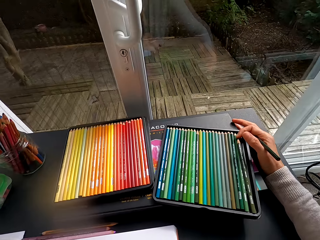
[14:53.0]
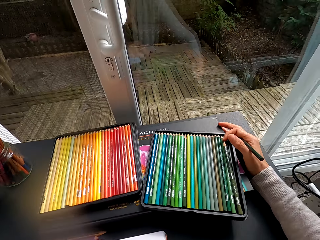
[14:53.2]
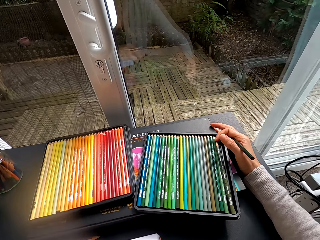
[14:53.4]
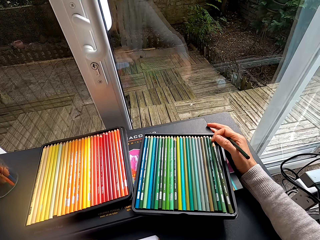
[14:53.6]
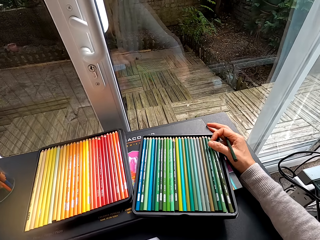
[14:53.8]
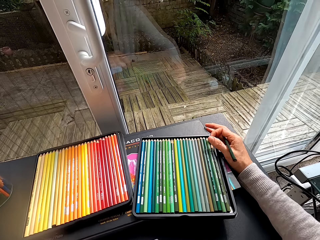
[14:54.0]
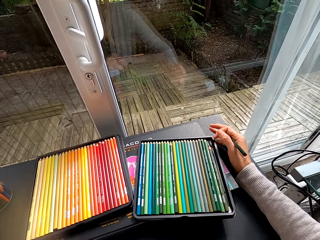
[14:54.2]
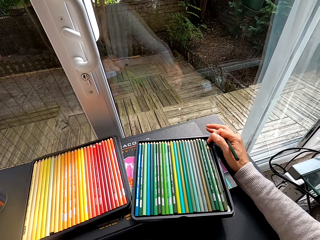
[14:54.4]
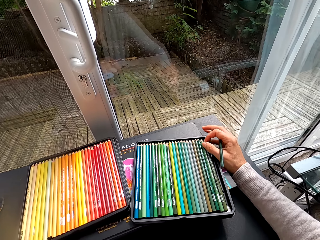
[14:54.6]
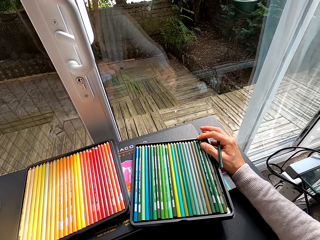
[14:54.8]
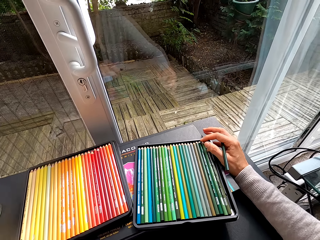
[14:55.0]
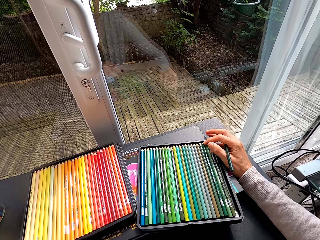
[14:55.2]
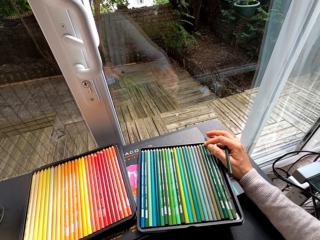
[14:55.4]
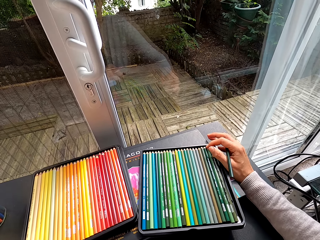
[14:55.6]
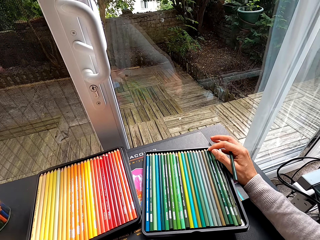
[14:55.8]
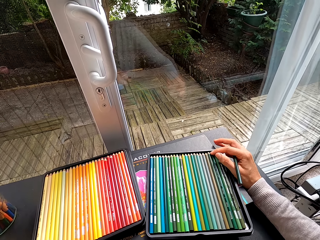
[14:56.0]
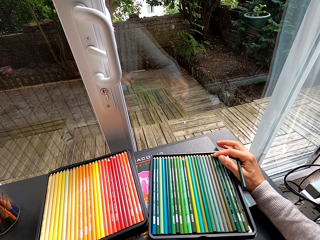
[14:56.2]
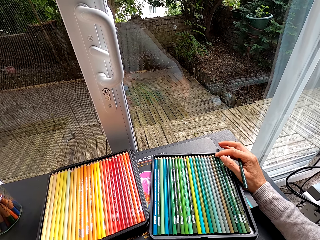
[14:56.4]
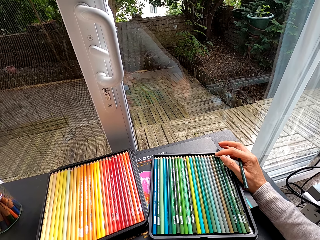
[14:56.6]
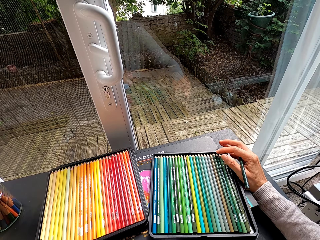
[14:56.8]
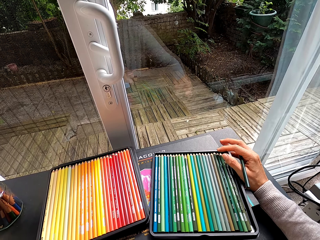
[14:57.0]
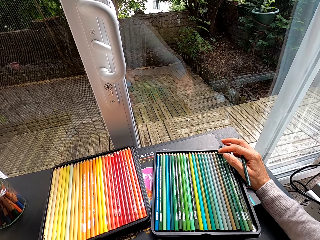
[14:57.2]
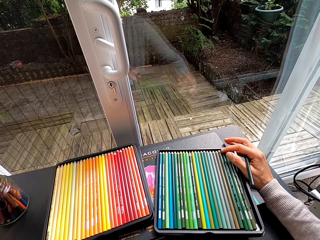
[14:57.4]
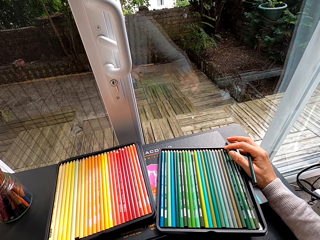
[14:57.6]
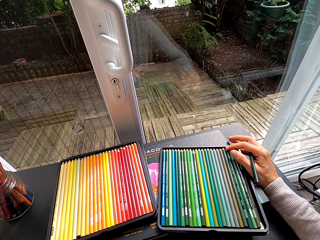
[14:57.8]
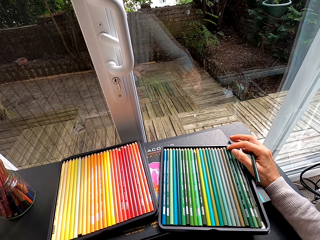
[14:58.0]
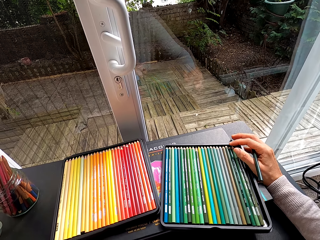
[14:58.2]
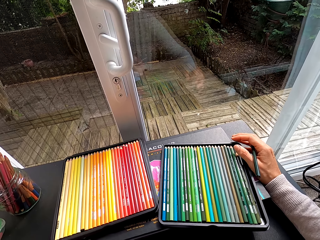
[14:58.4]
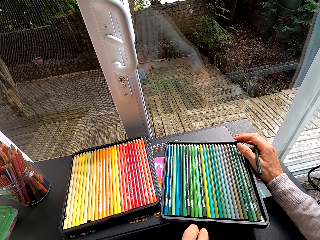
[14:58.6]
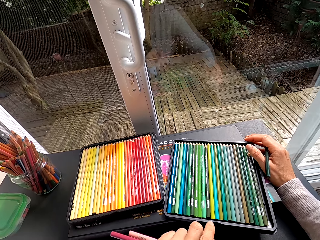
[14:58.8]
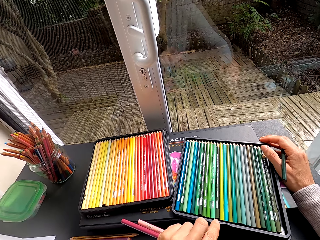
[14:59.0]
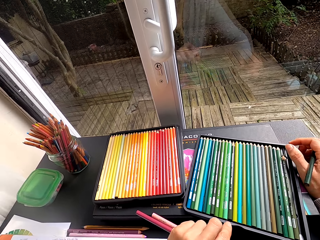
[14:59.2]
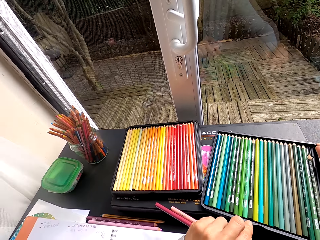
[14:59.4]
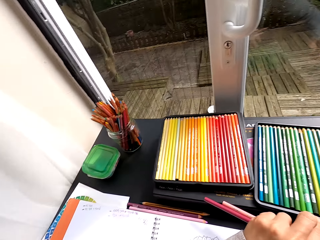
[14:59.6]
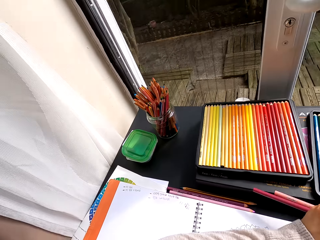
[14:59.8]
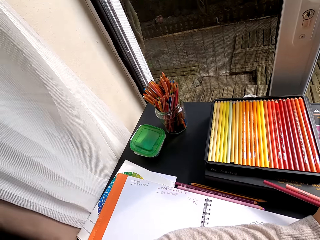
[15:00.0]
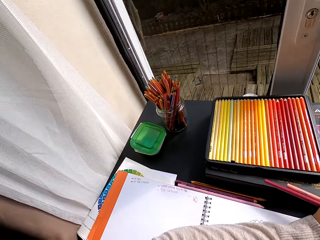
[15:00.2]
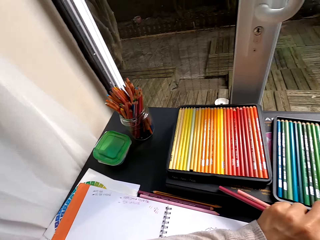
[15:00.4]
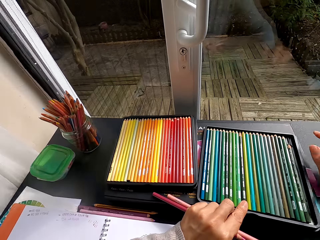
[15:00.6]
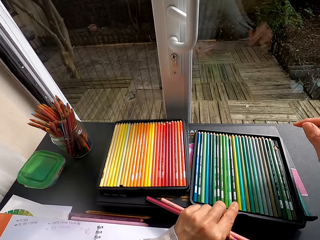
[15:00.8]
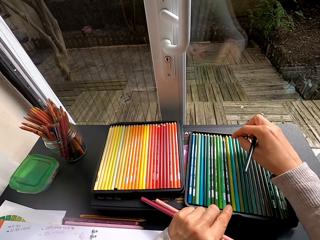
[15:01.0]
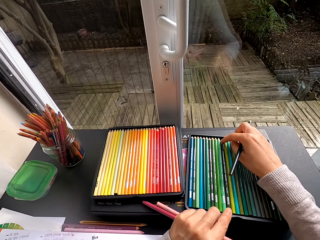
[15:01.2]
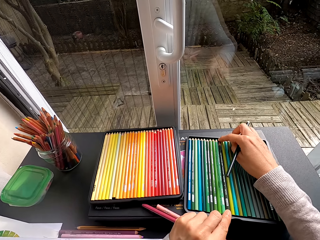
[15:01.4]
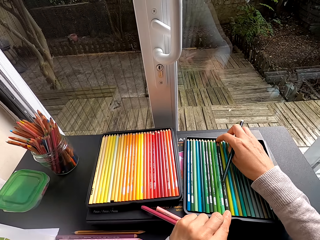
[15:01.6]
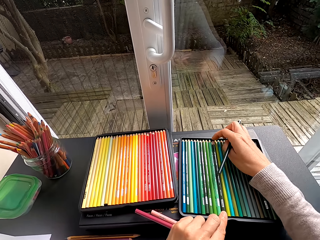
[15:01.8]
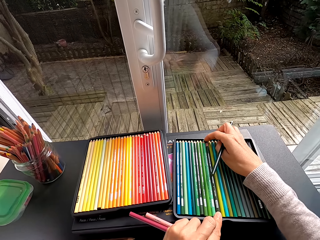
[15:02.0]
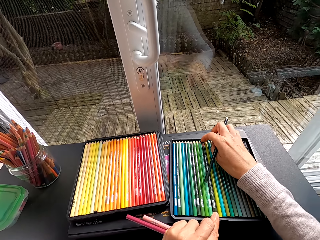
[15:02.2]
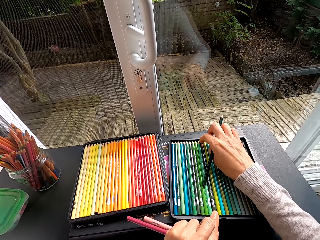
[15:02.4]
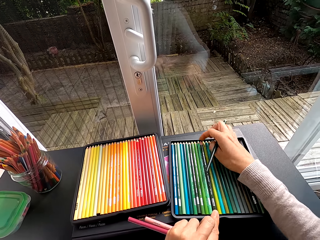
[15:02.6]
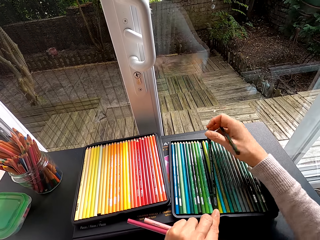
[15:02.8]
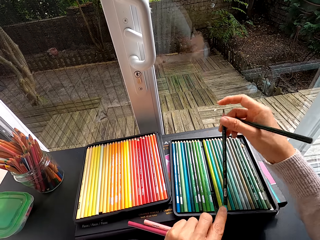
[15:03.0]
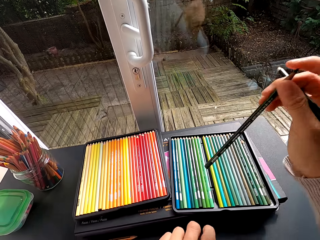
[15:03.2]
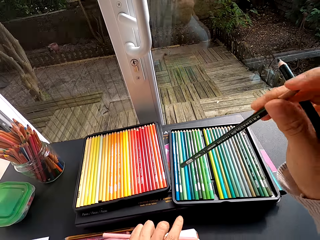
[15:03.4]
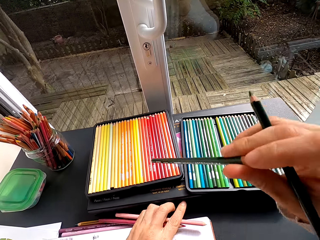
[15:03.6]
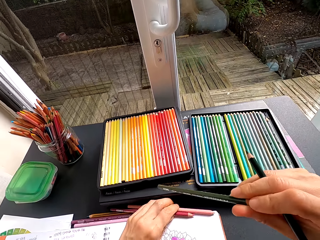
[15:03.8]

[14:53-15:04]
The camera wearer stares at the pencil crayons on the table. They tap the crayons on the tray. They stare at the drawing book. They select the crayons from the tray. They pick pencil crayons from the table.

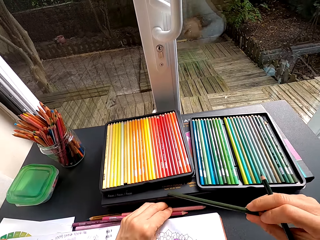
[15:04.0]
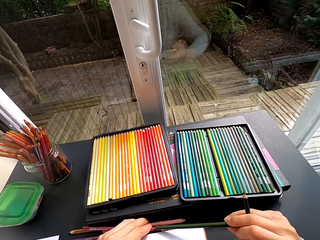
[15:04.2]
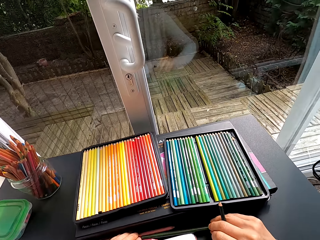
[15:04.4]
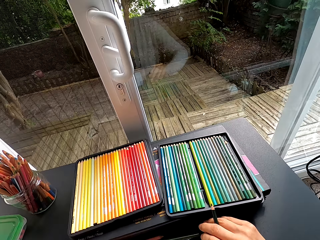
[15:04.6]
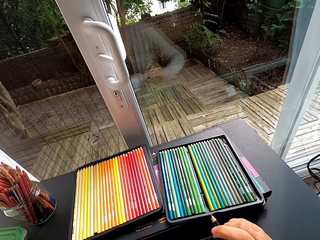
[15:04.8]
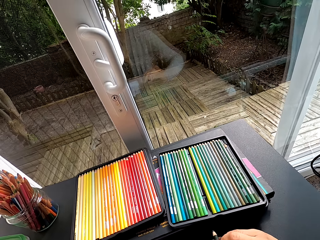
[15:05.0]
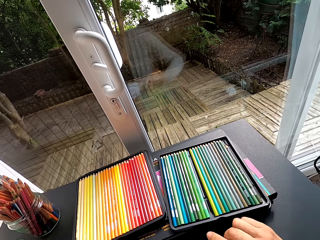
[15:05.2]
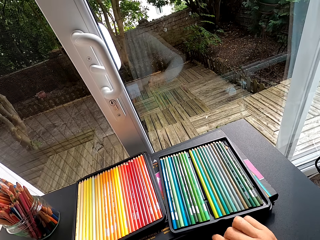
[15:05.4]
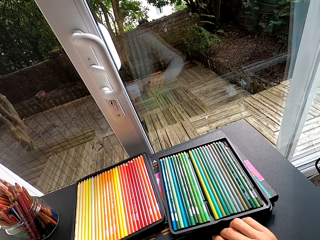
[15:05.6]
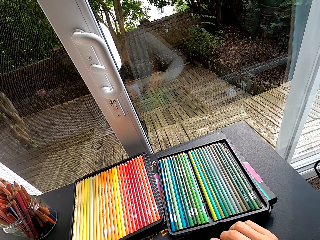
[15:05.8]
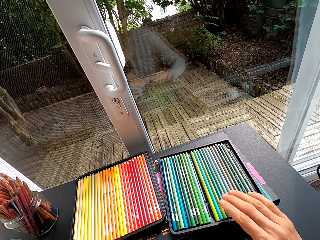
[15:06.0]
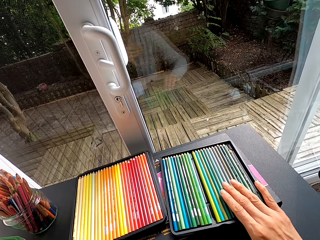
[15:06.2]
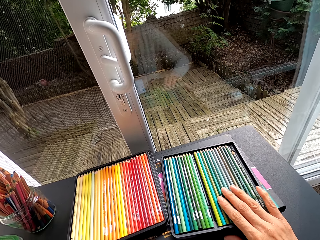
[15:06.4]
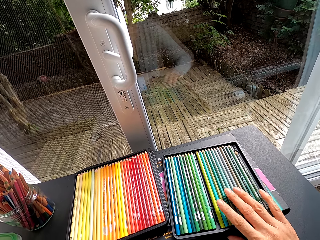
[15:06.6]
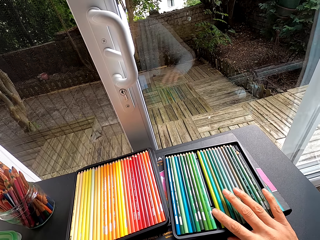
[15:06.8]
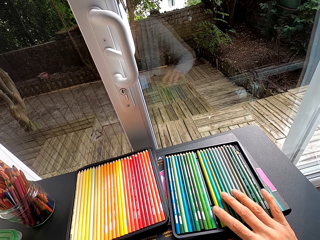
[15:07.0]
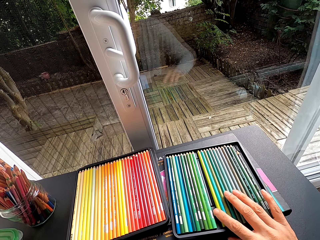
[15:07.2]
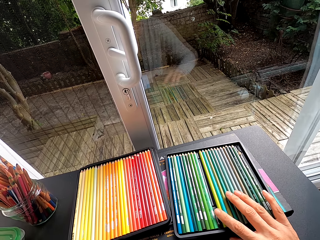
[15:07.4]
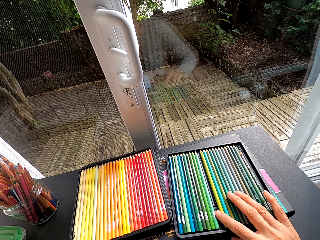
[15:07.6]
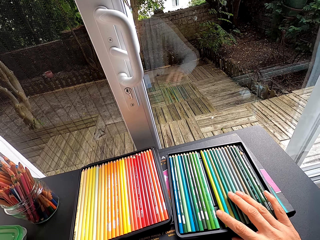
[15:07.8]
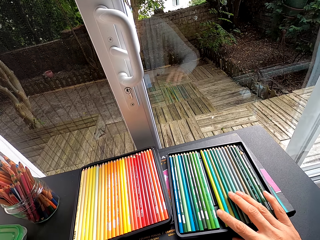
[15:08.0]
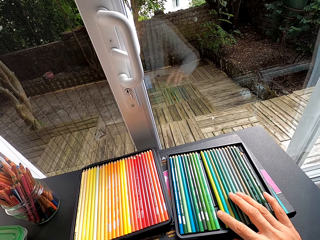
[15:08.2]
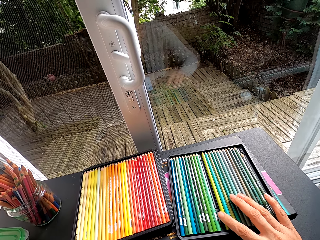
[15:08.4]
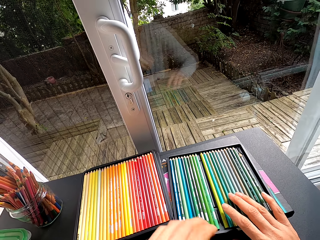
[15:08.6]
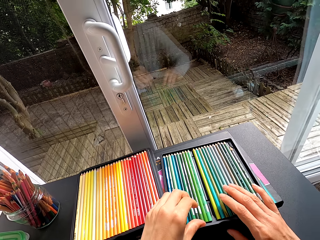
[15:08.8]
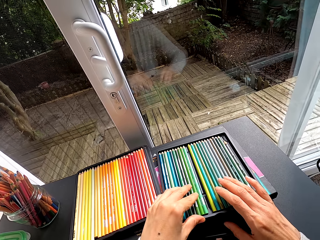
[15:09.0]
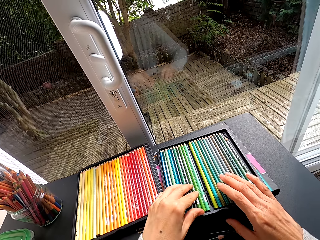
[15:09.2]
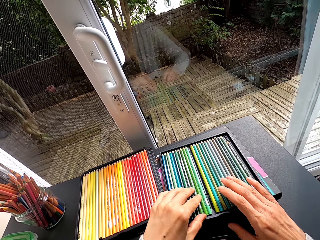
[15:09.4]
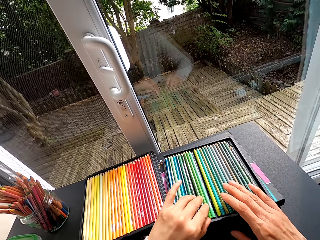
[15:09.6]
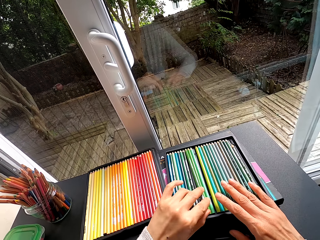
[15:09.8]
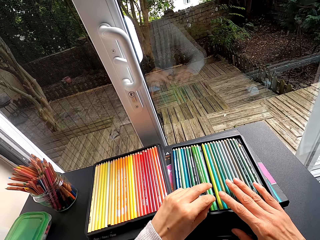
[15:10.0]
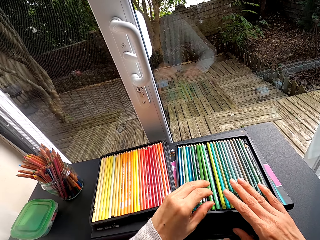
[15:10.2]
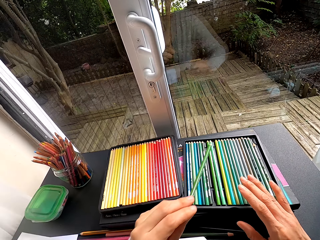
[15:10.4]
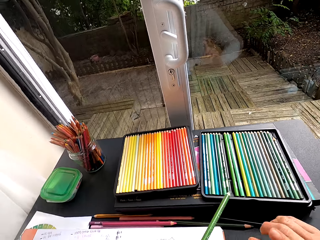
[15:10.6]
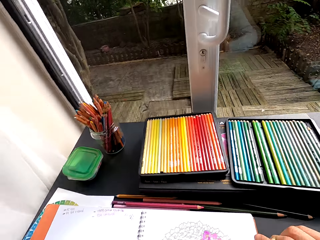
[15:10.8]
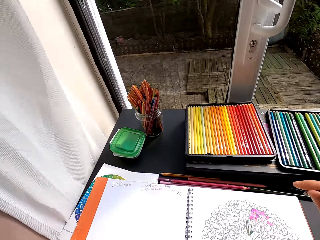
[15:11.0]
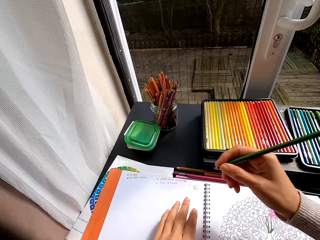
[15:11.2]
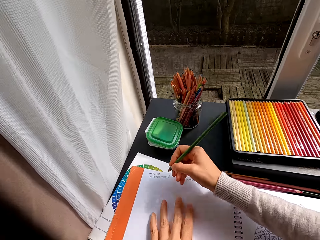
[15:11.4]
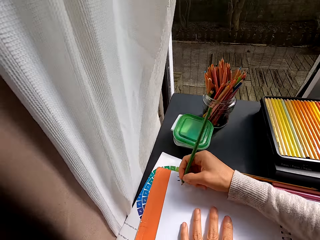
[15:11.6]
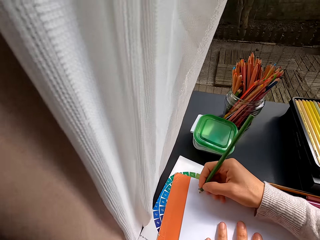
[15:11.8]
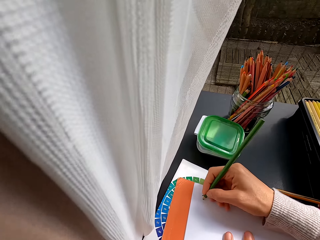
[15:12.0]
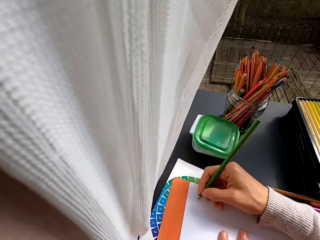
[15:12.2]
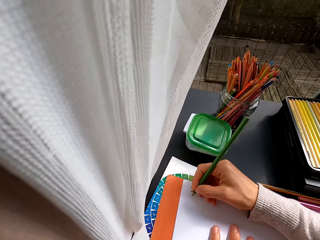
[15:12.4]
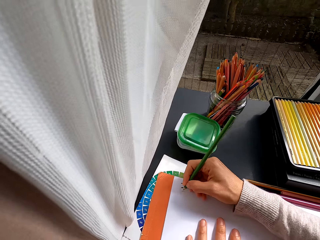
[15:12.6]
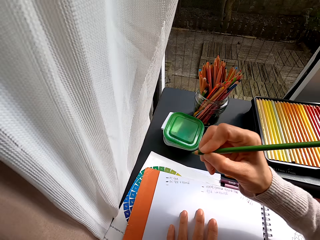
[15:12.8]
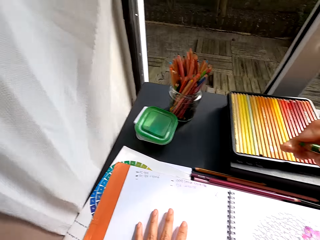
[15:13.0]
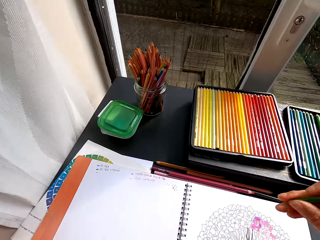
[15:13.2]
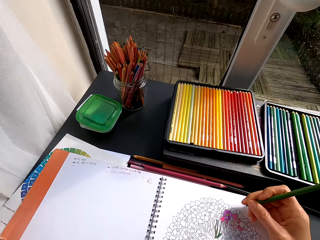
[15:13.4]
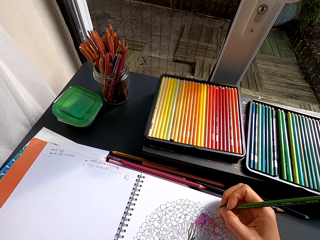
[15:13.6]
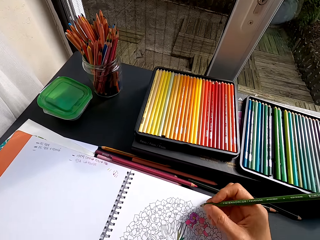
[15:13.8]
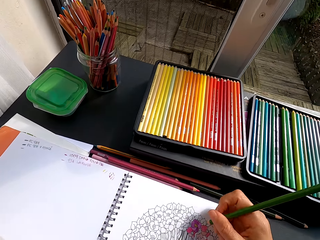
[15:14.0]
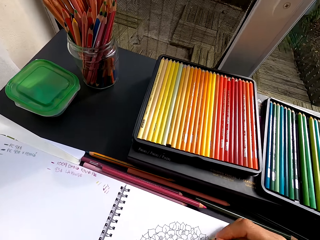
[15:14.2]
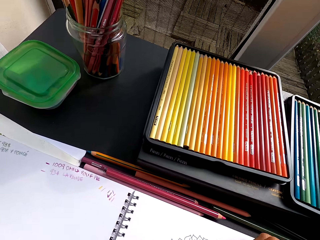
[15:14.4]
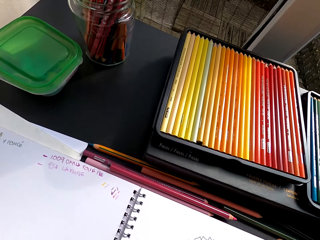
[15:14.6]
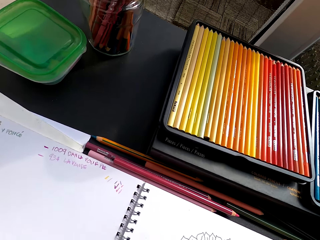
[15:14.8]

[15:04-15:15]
The camera wearer puts the pencil crayon on the table. They select the crayons from the tray. They inspect the pencil crayons on the table. They pick pencil crayons from the table. They write on the drawing book with a crayon. They color the image with the crayon.
